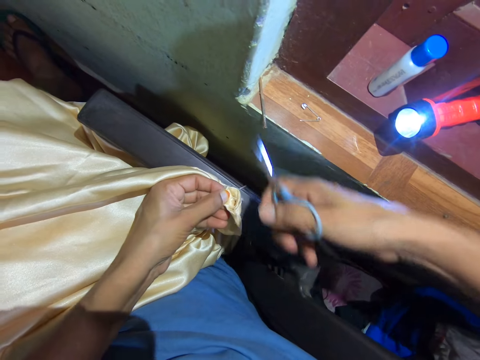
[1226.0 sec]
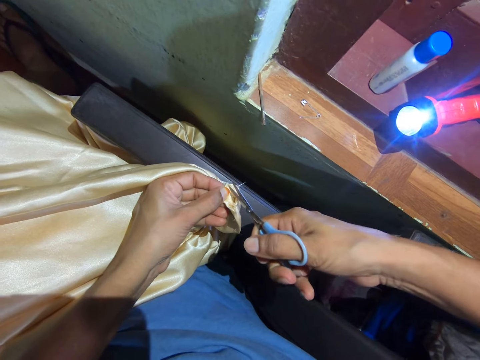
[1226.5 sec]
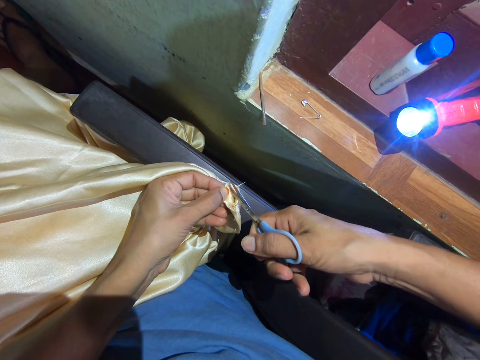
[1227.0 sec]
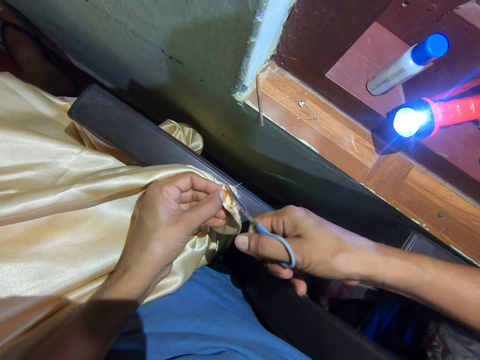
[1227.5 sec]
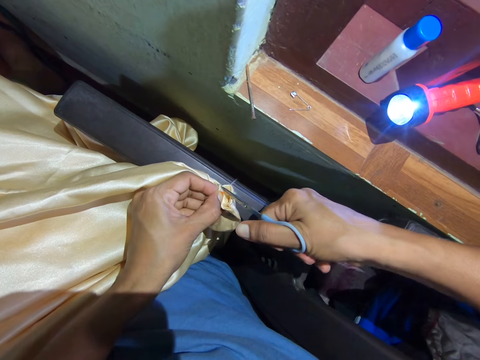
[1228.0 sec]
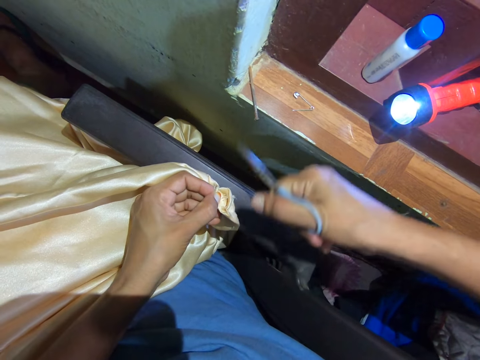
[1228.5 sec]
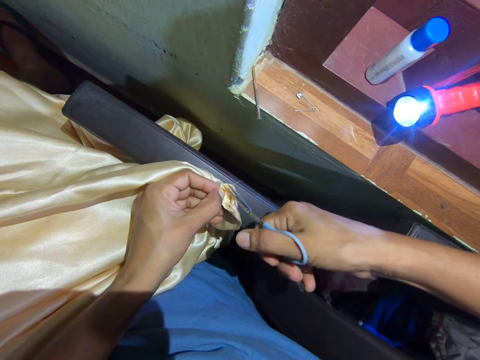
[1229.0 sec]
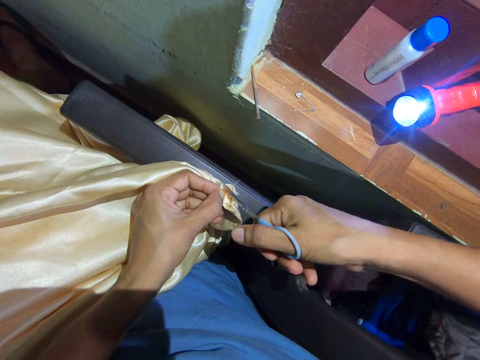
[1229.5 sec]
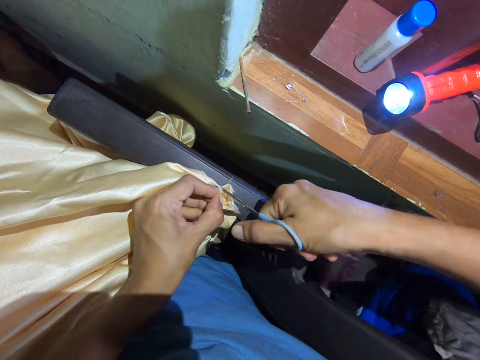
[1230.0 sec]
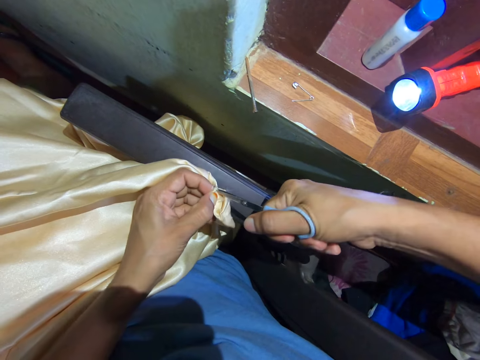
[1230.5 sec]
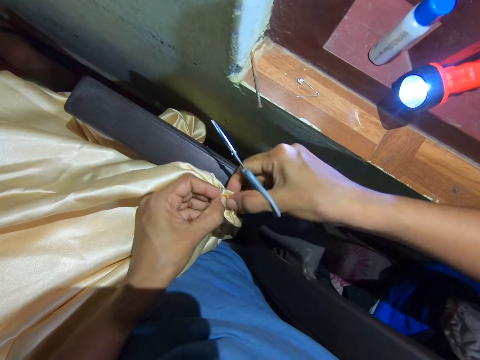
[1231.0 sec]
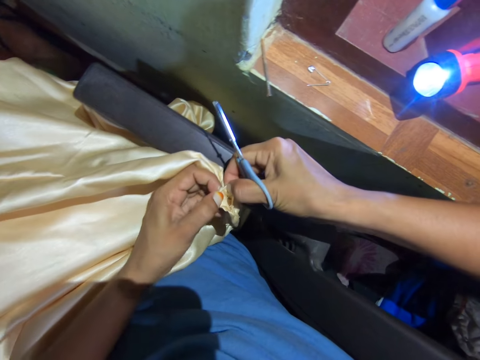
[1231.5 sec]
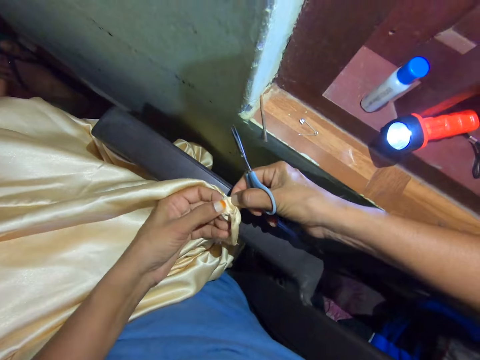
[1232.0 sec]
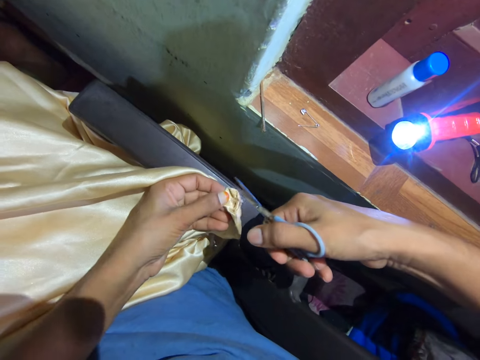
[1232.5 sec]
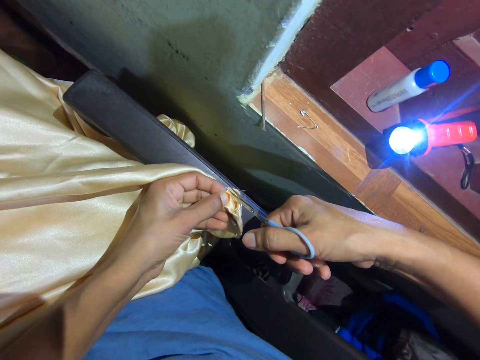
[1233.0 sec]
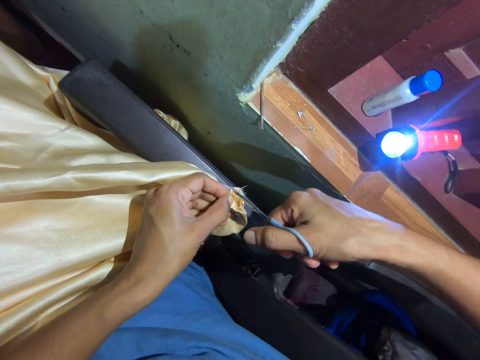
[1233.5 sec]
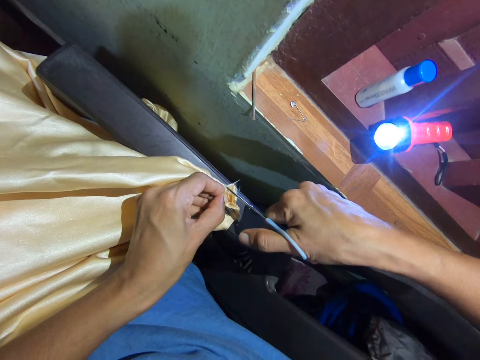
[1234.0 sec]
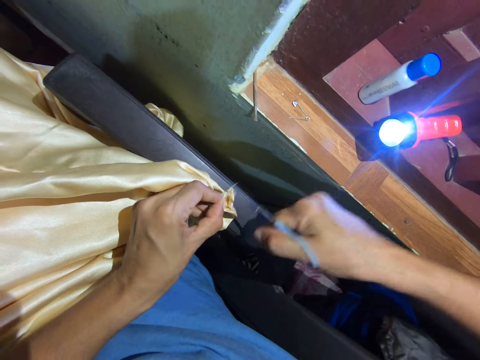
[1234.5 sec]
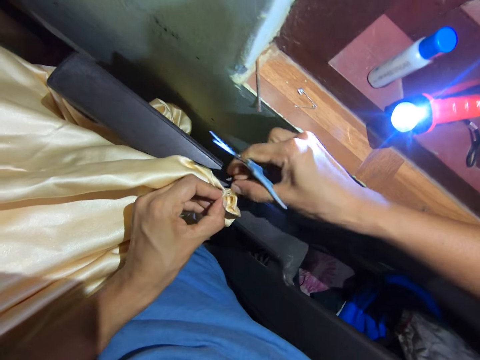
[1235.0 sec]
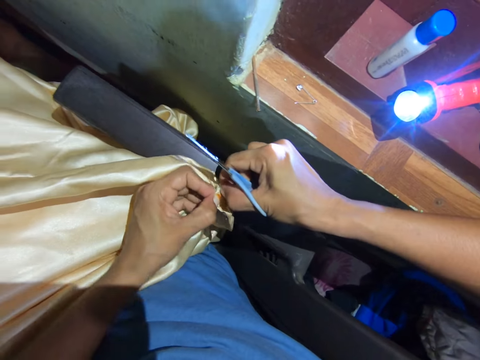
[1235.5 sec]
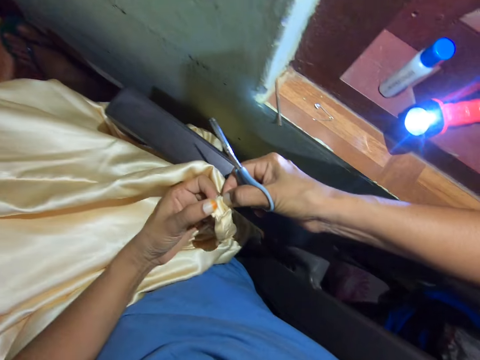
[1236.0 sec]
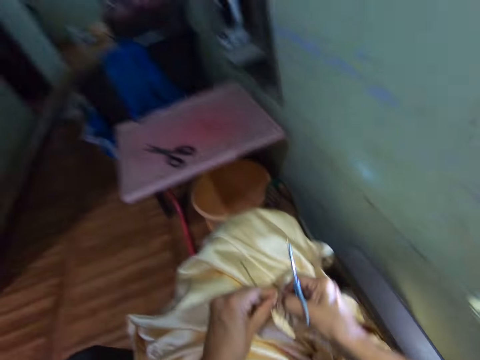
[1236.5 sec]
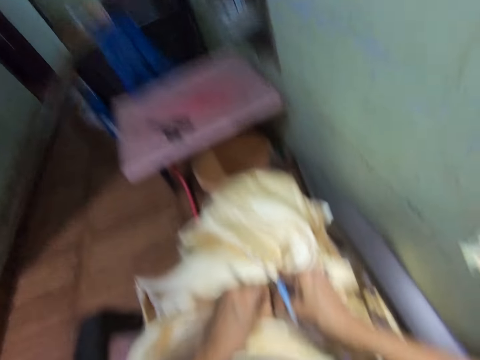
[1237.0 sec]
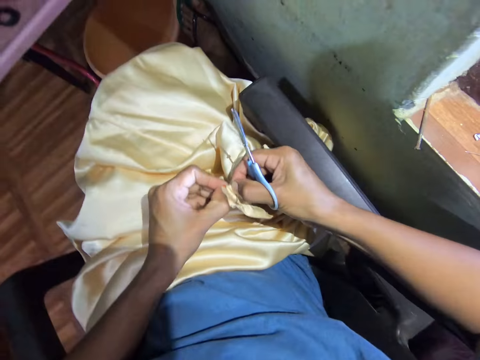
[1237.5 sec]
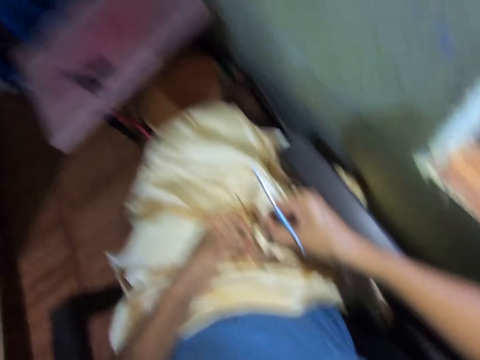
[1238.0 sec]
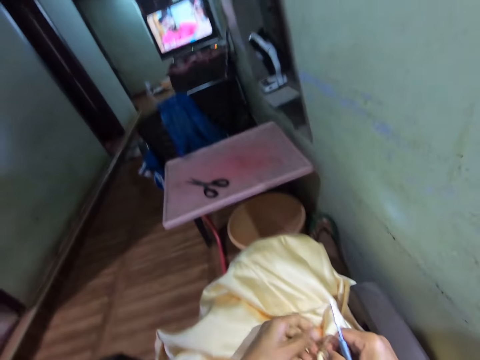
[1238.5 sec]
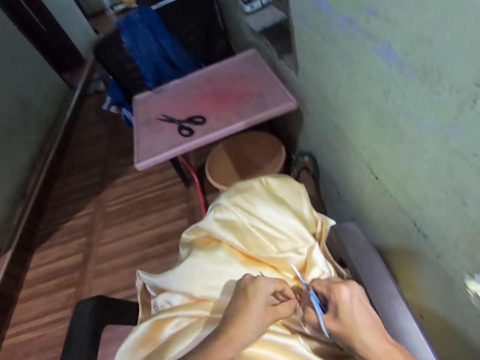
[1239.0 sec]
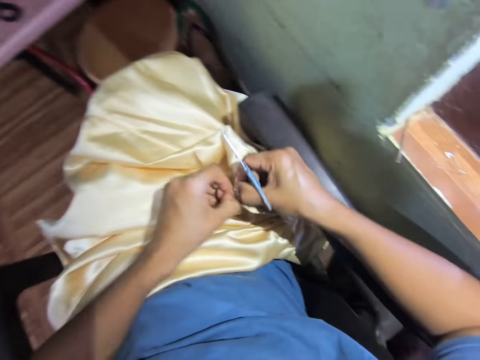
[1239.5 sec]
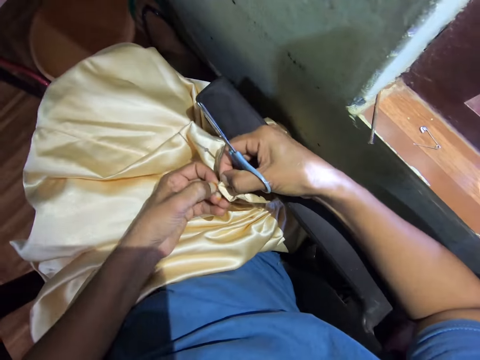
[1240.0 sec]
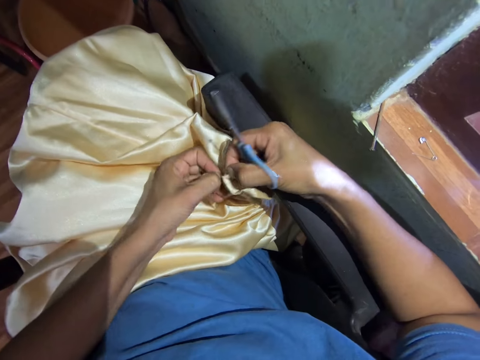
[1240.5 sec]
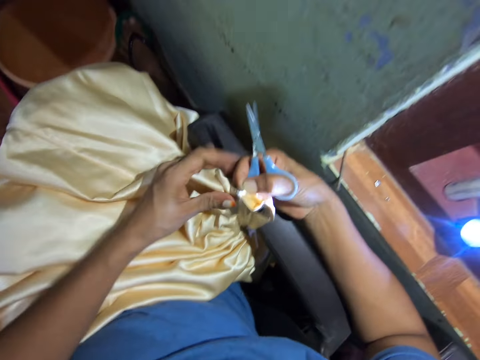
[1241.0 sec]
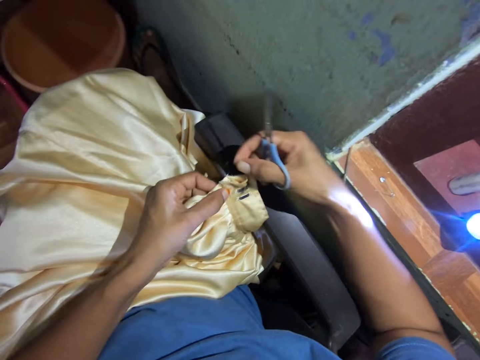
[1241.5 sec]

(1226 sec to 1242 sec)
The camera wearer cuts the piece of cloth. They fix the piece of cloth. They look at the television. They fix the piece of cloth.

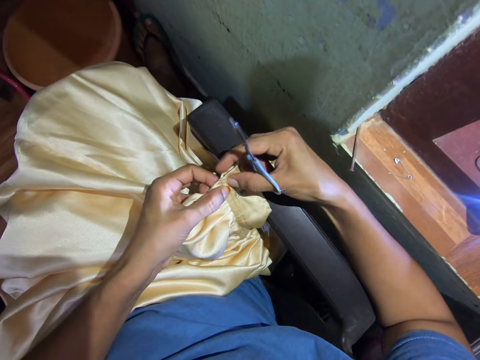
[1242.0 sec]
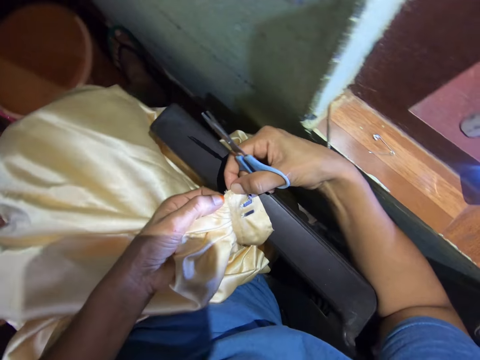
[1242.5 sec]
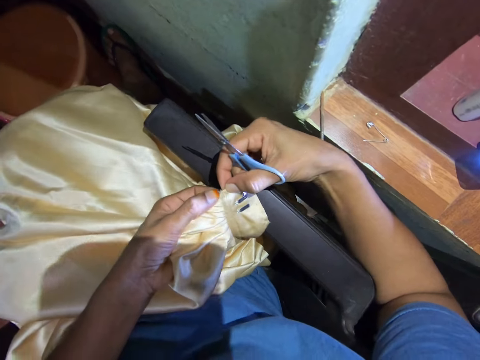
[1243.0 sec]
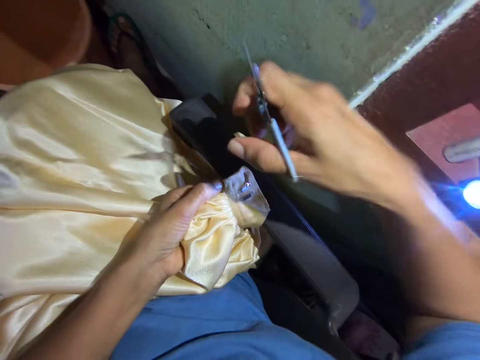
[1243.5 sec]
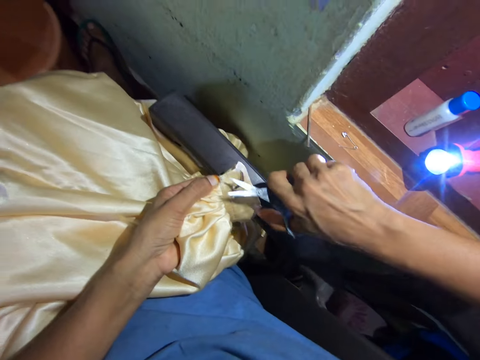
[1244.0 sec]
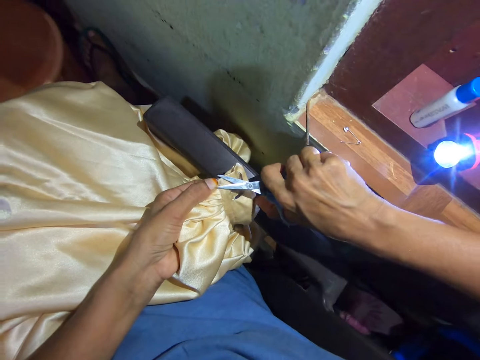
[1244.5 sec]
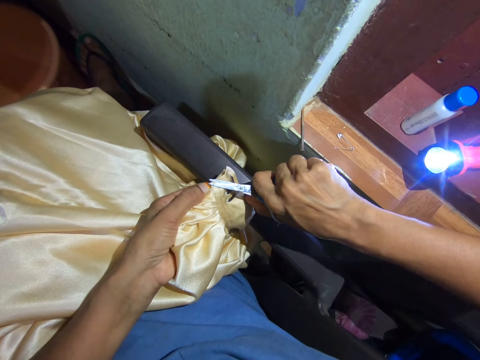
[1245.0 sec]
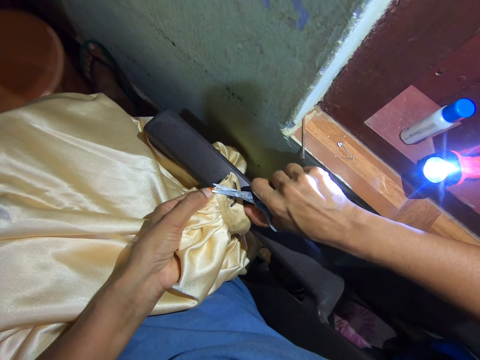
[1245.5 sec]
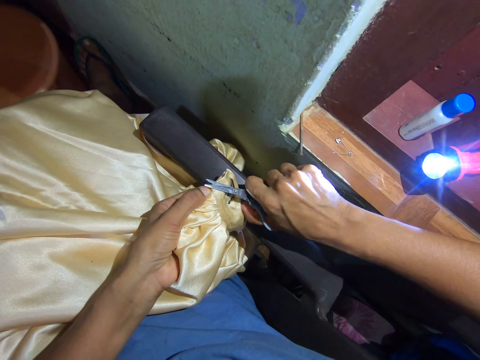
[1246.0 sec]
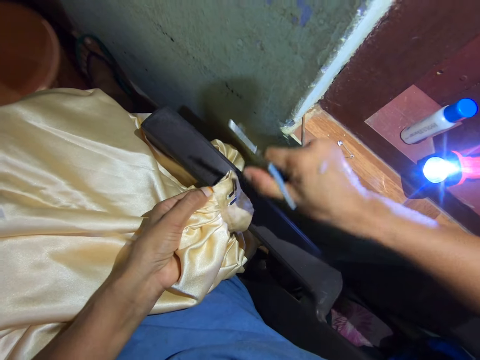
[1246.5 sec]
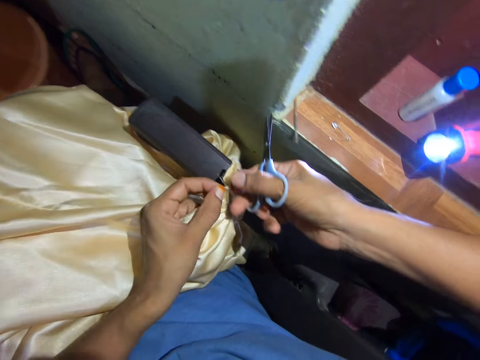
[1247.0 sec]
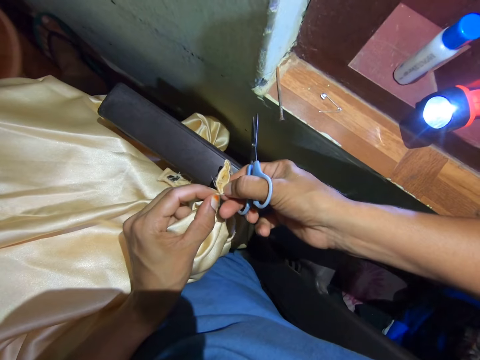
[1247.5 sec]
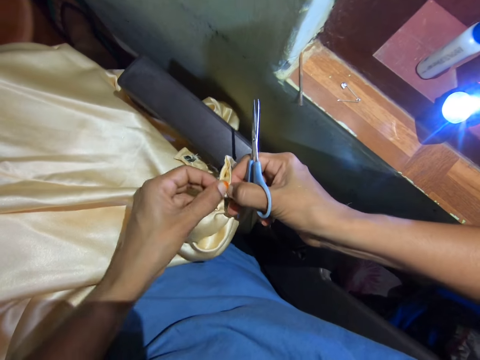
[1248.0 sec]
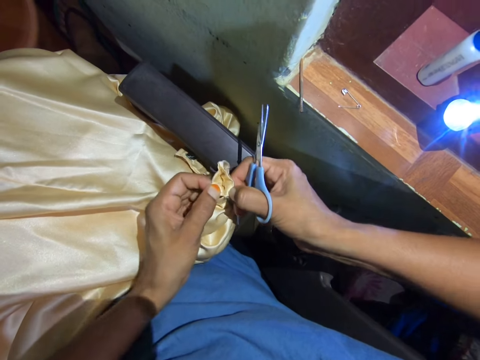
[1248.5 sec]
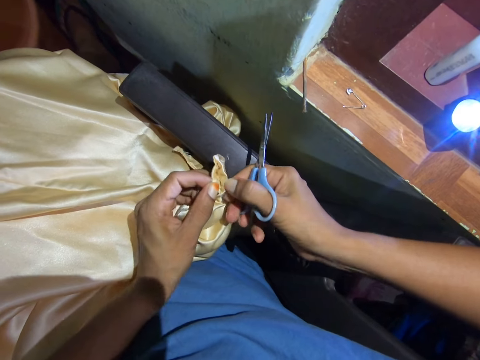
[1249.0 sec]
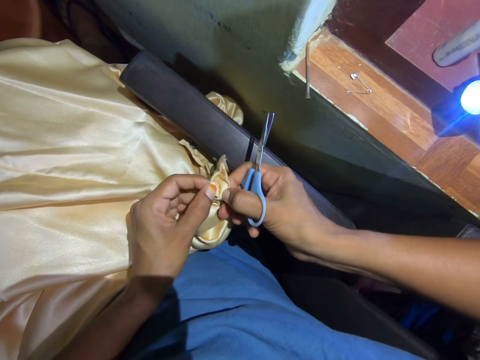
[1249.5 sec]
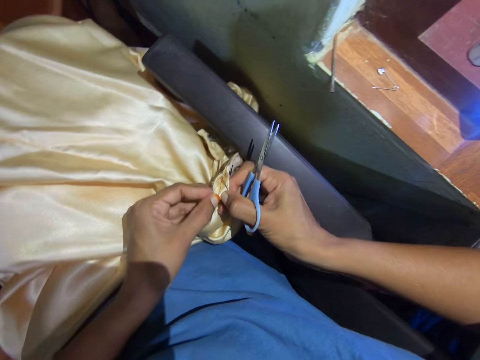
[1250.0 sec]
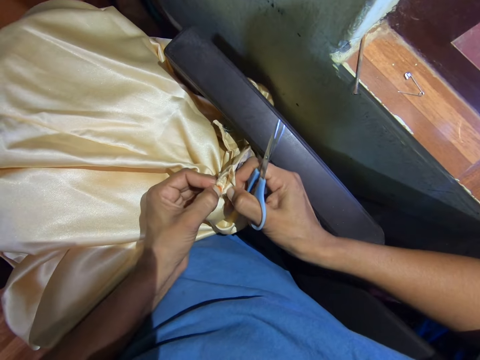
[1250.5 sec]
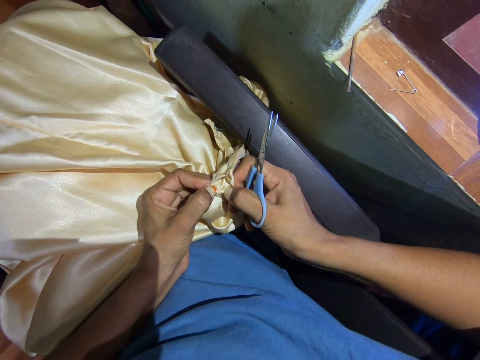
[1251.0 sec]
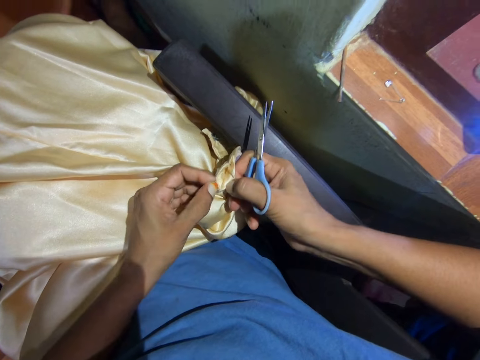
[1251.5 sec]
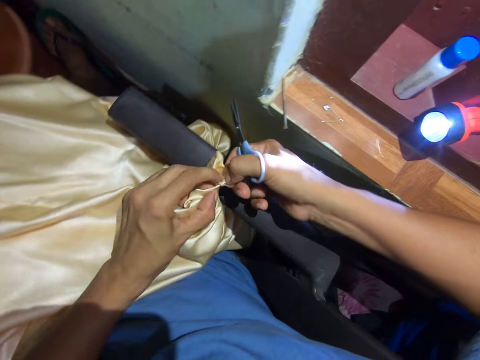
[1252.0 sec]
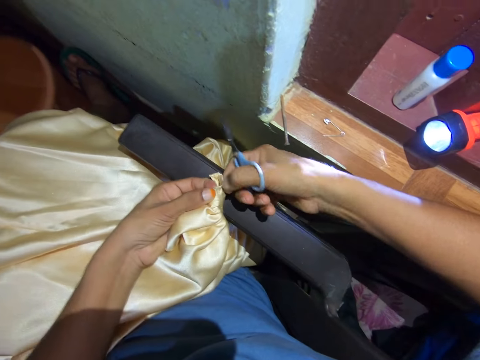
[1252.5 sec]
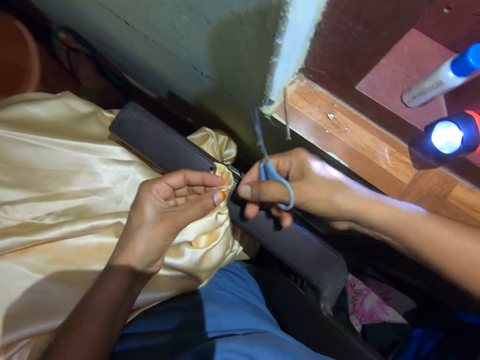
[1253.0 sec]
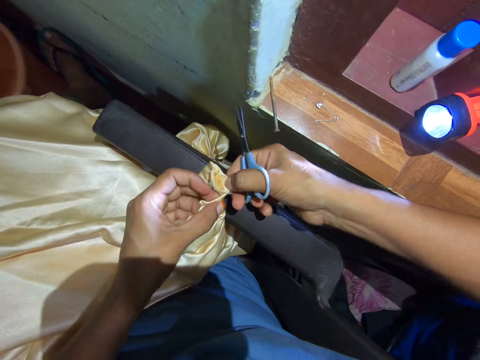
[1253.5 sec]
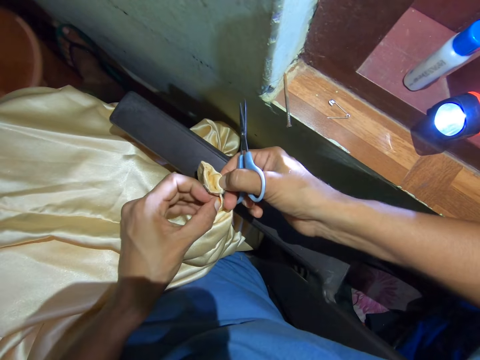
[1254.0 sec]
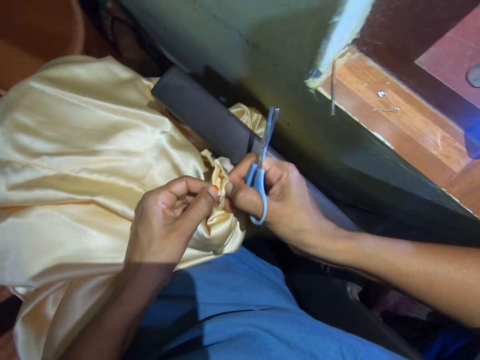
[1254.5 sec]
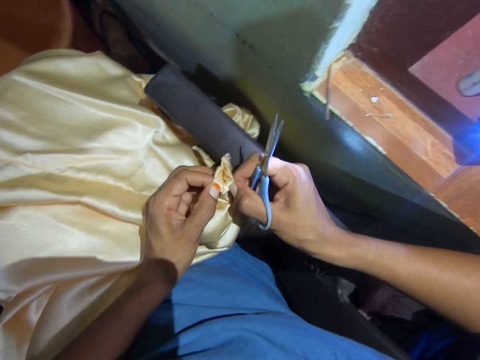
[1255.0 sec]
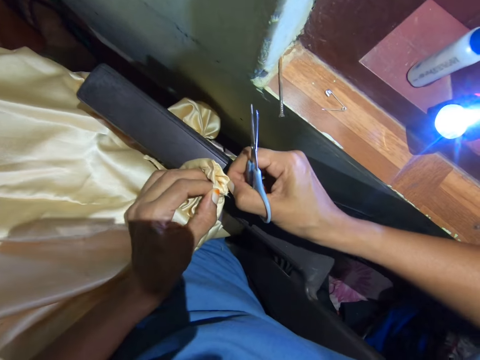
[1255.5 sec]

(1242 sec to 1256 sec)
The camera wearer adjusts the fabric with her hands. She cuts the piece of cloth. She cuts a string with the scissors. She adjusts the string with her hands. She fixes the piece of cloth.
